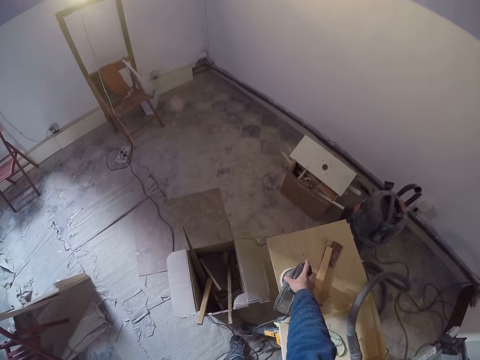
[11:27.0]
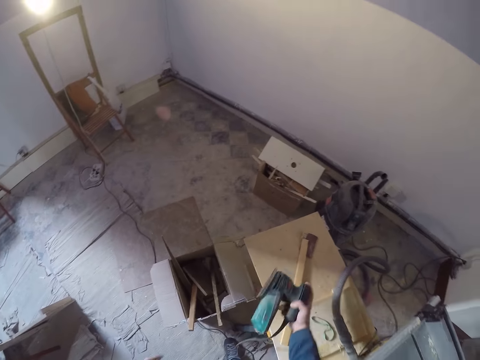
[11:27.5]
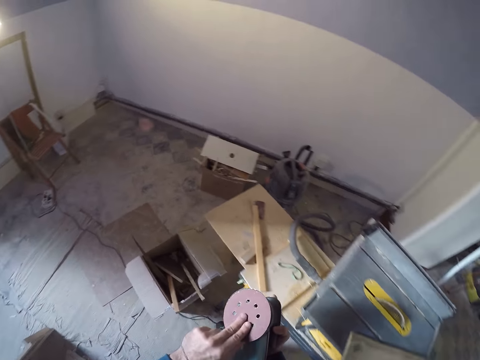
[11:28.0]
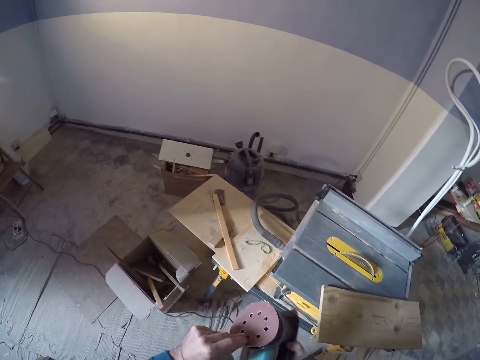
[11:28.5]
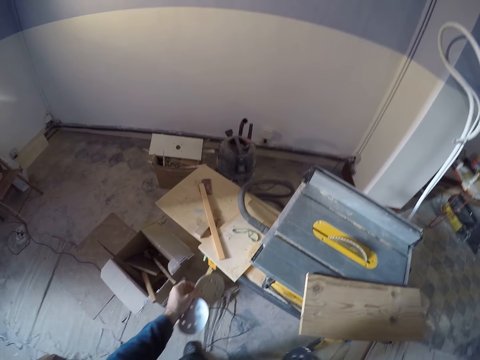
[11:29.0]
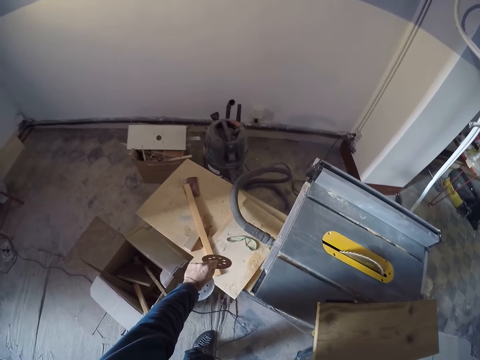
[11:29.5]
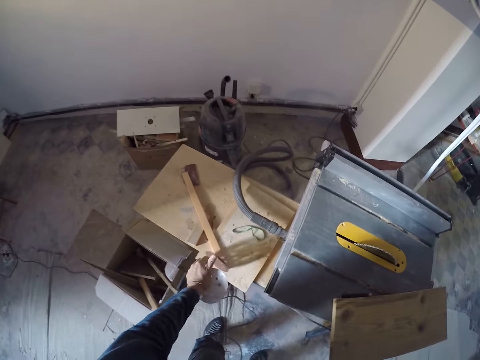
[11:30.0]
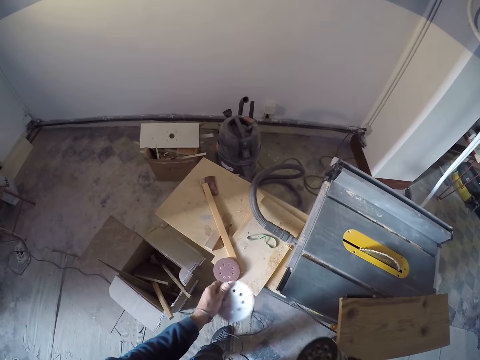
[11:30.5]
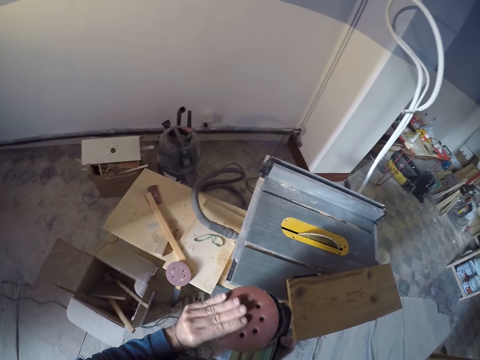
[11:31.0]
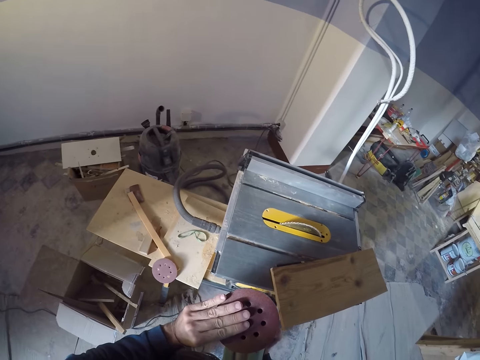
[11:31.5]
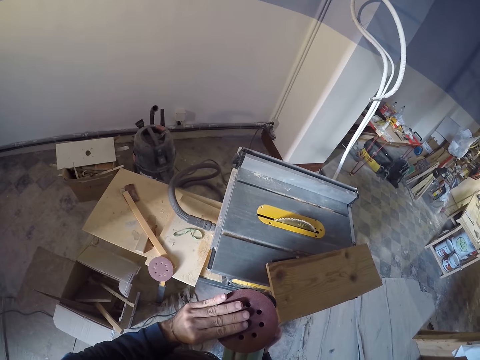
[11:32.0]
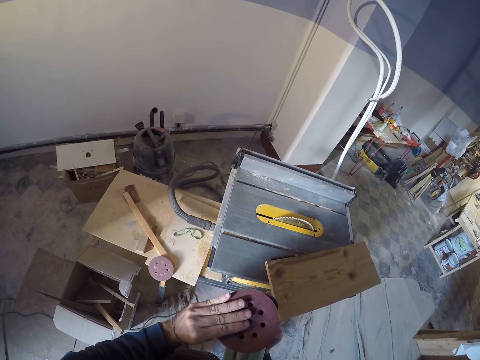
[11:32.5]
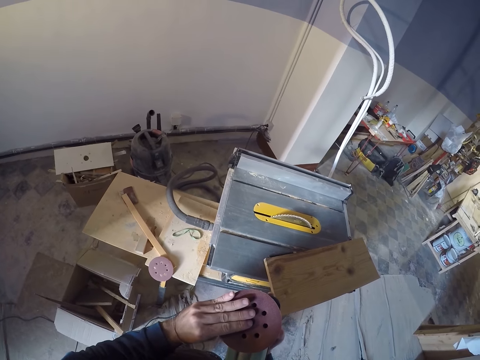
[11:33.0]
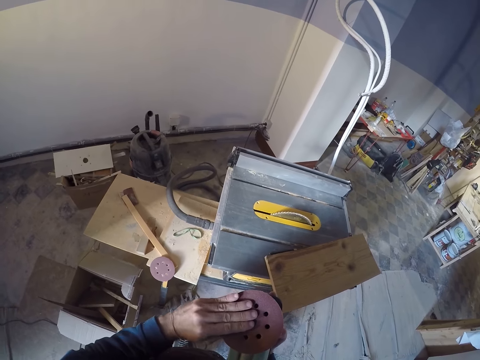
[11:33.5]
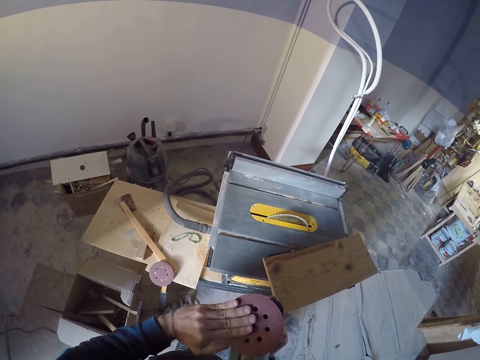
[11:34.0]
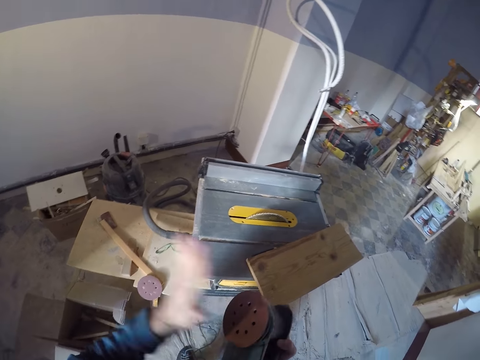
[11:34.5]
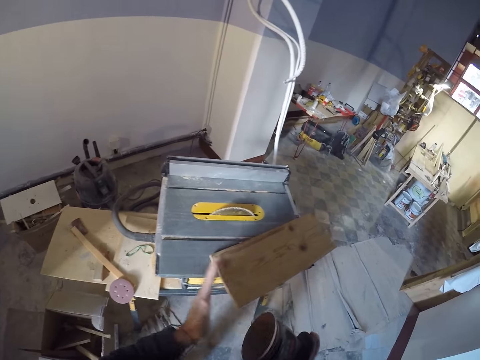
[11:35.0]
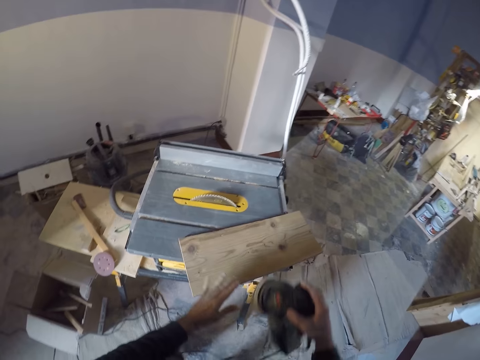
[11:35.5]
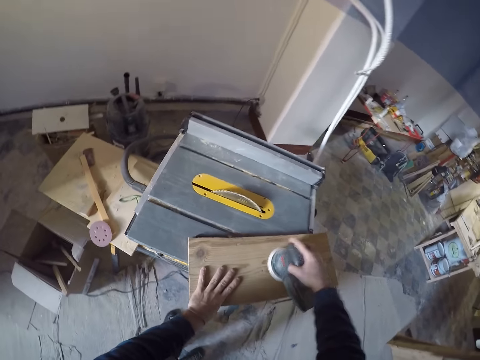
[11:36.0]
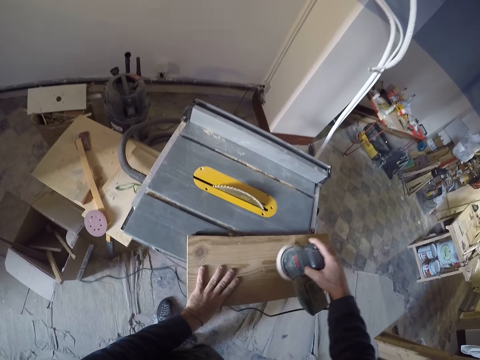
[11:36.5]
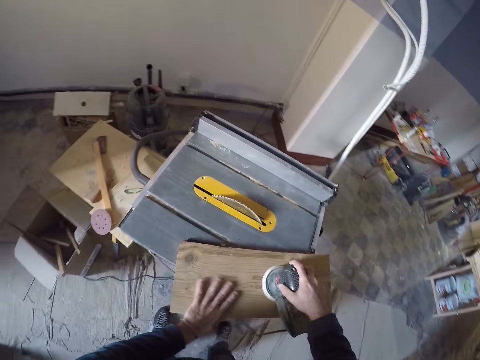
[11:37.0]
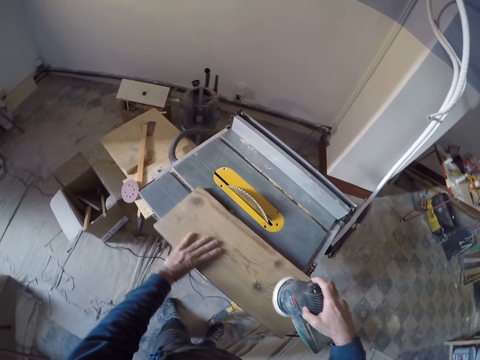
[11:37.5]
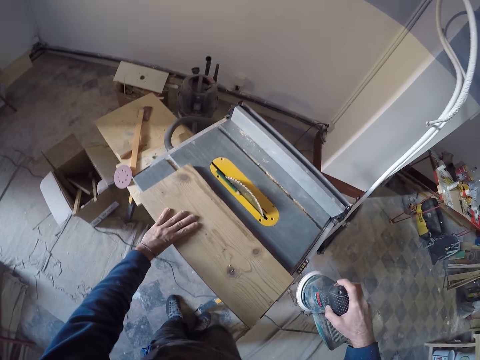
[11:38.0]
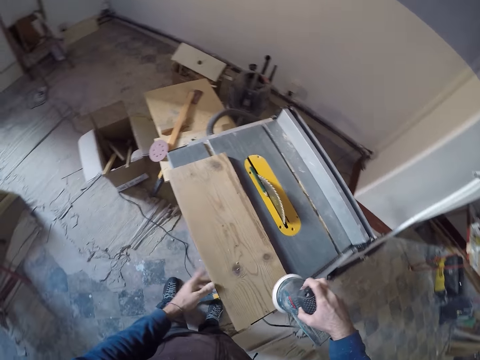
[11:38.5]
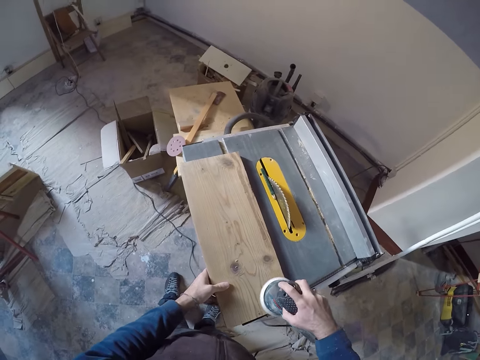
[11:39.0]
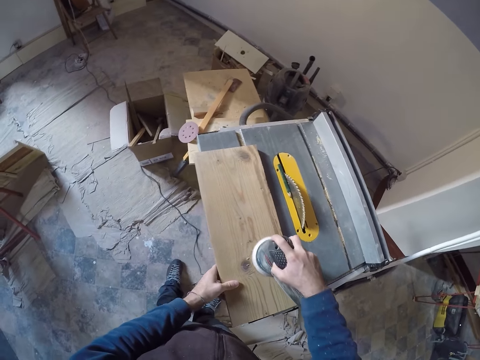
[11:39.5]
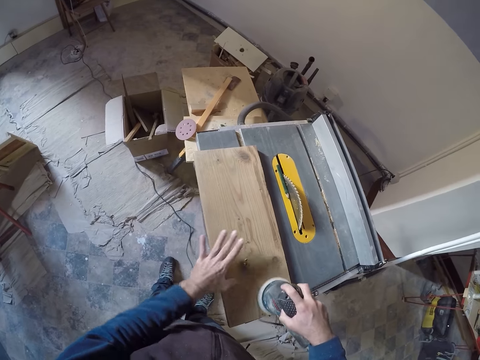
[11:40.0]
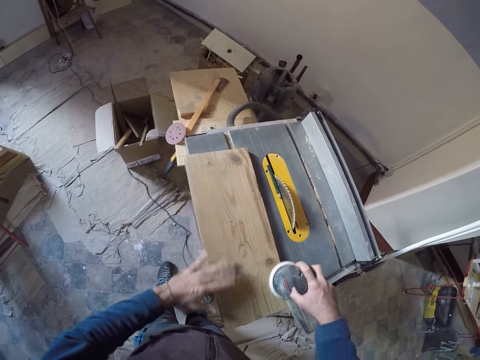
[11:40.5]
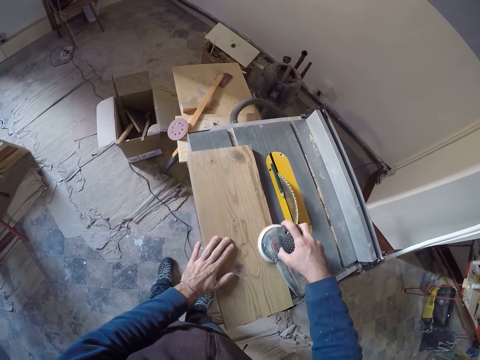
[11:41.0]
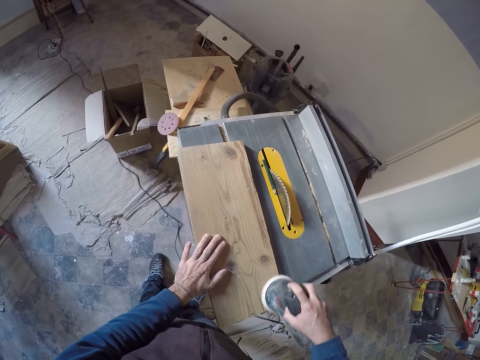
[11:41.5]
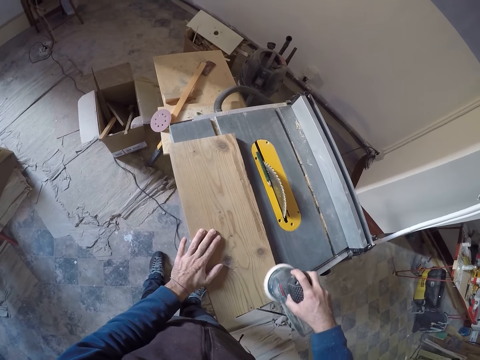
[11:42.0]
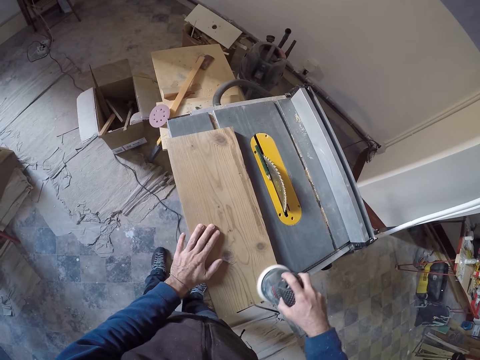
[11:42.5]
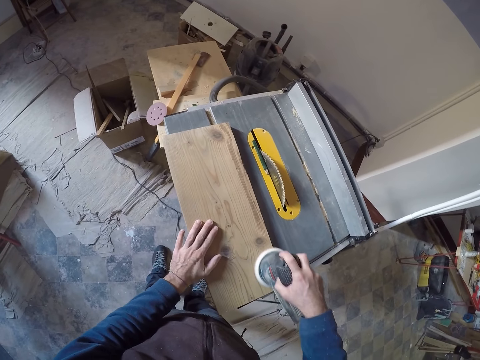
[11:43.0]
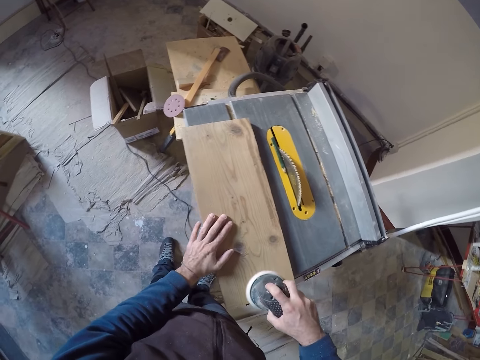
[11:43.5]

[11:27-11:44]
The camera wearer picks up an orbit sander or wood router with his right hand. He touches the wood router. He removes a sander disc from the orbit sander with his left hand. He drops the sander disc on a table with his left hand. He puts the sander disc on the orbit sander with his left hand. He hits the wood router with the hand. He places his left hand on the wood plank. He smoothens the wood plank with the orbit sander in his right hand. He hits the wood with the wood router. He moves the piece of wood. He rubs the surface of the wood plank with his left hand.

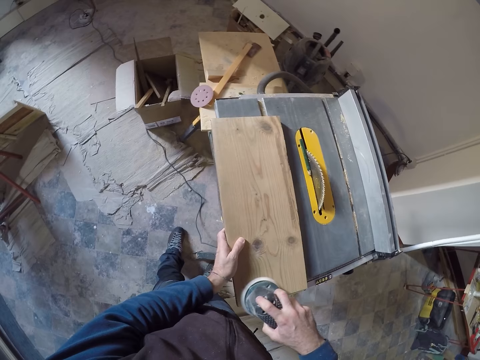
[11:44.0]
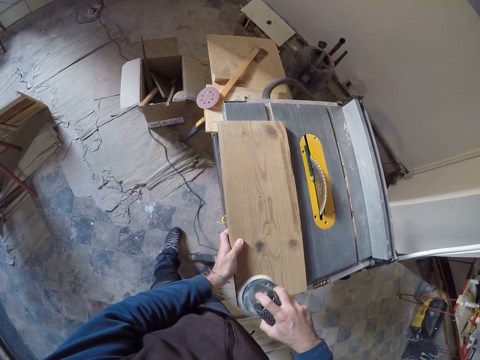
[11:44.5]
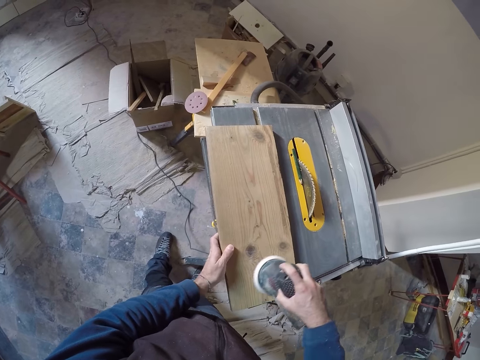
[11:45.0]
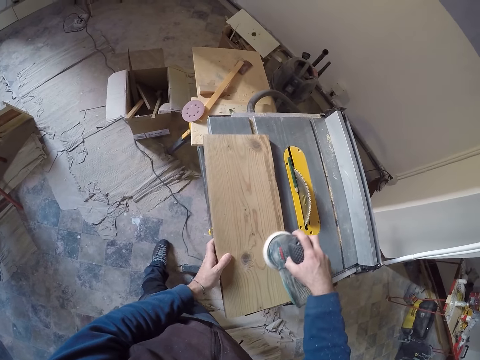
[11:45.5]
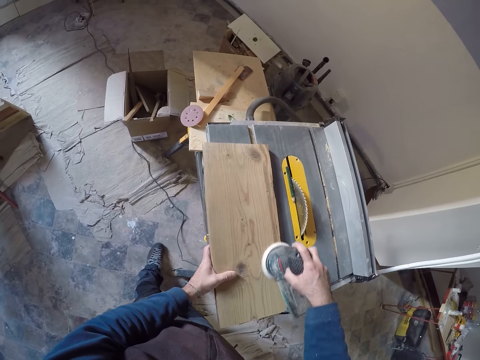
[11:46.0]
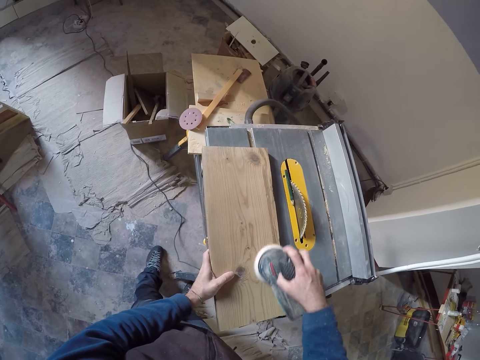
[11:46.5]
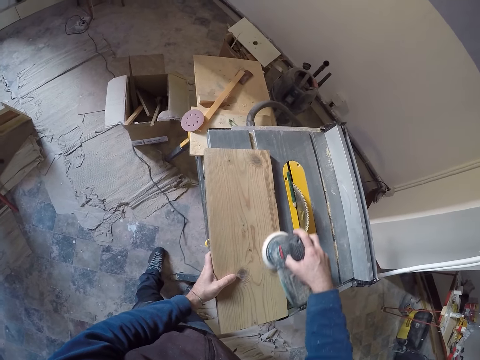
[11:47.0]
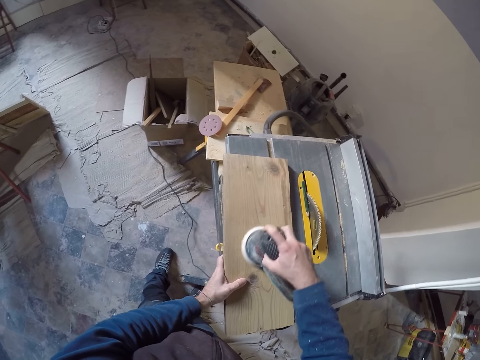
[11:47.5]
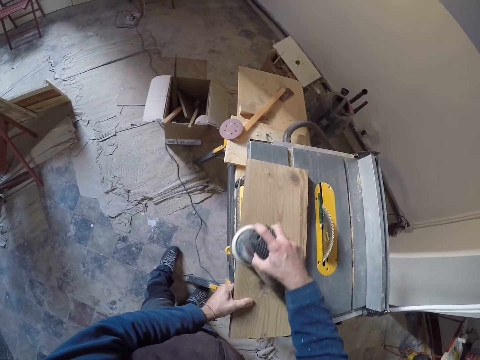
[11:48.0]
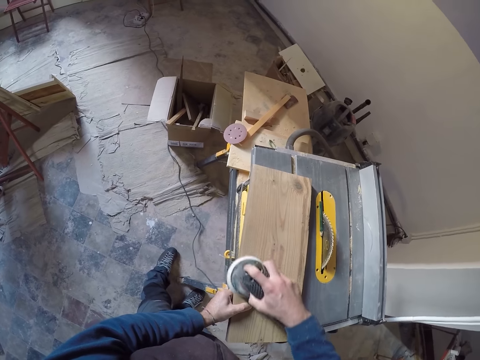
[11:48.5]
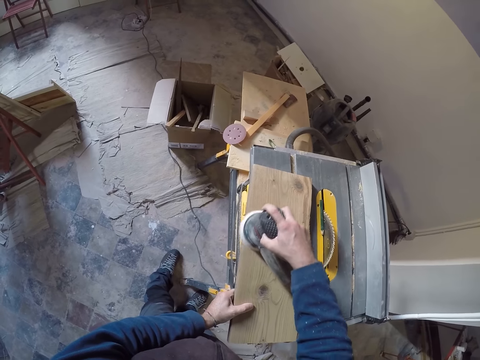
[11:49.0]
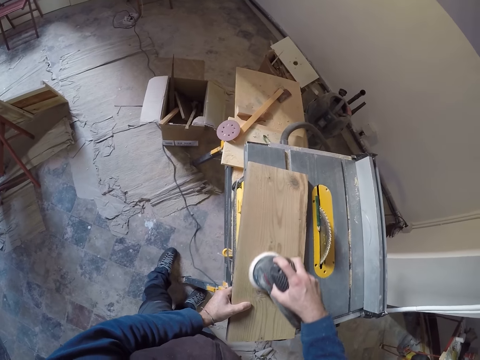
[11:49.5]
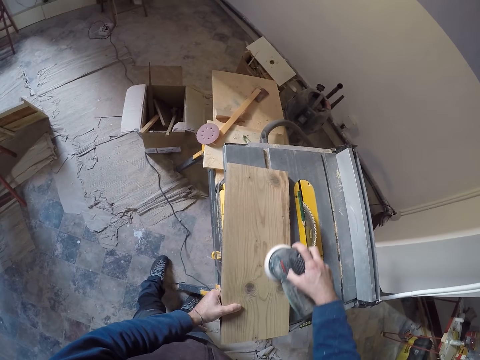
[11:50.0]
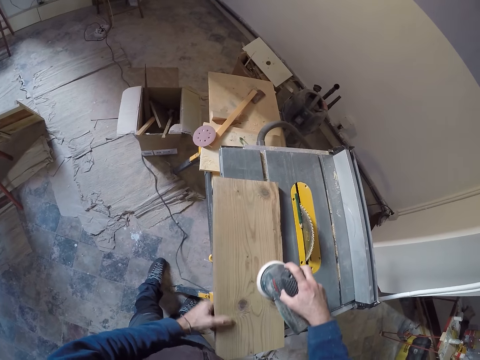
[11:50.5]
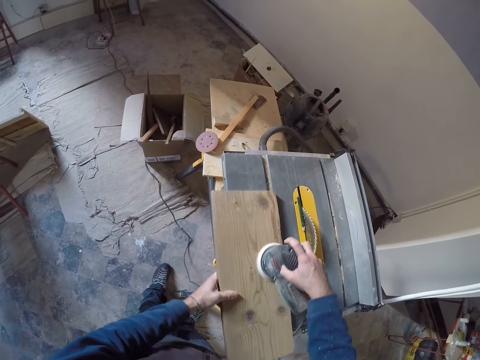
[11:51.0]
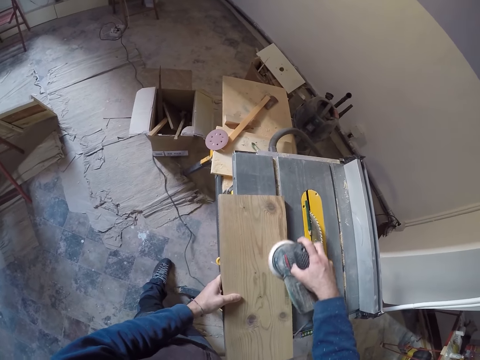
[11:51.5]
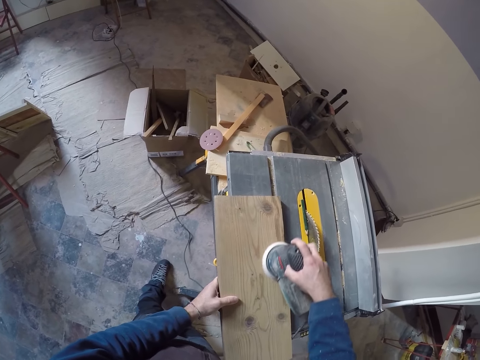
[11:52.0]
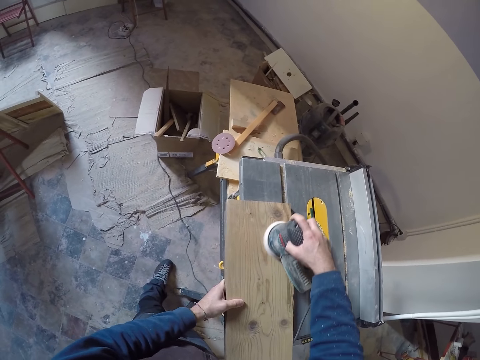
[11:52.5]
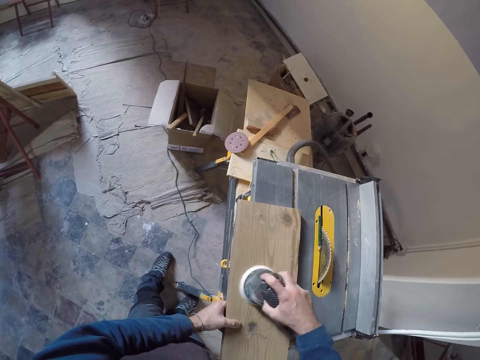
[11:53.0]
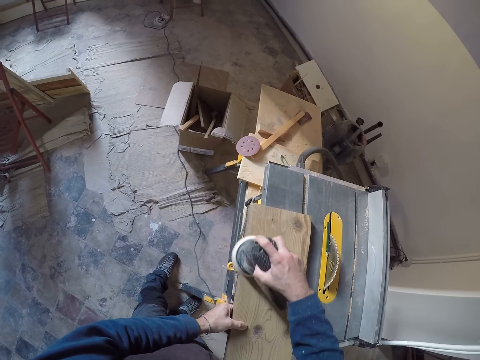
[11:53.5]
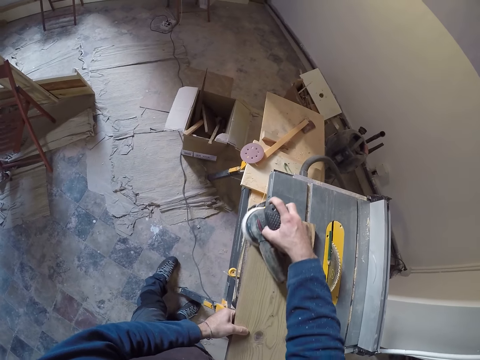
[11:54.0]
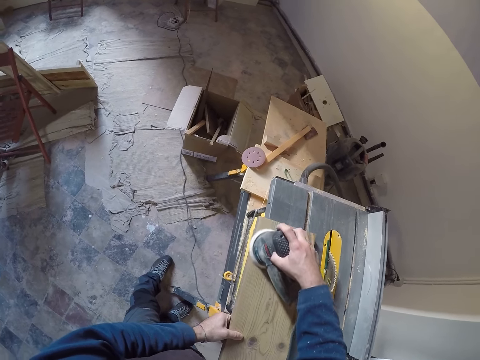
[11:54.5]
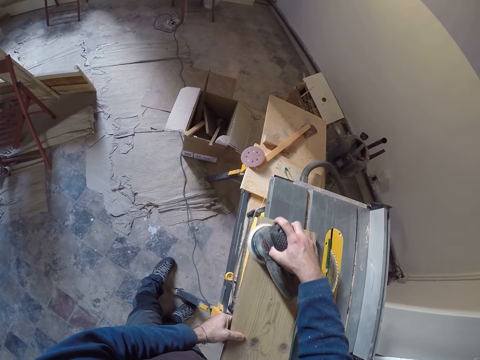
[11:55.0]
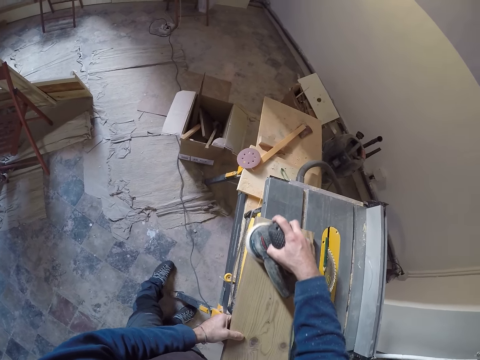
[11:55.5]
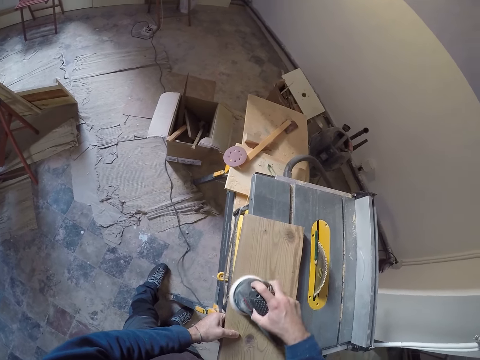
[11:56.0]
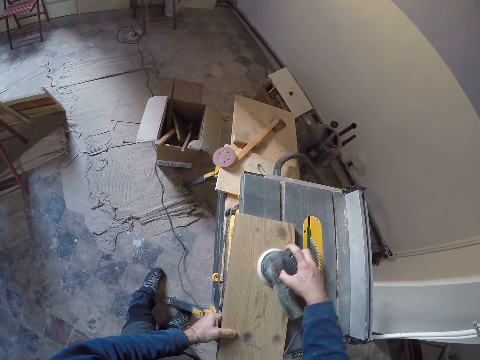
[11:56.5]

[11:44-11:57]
The camera wearer adjusts the wood plank on the table saw with his left hand. He smoothens the piece of wood with the wood router.
